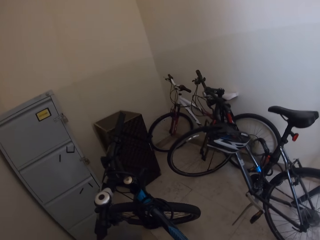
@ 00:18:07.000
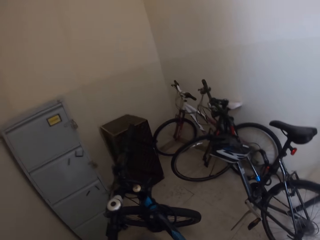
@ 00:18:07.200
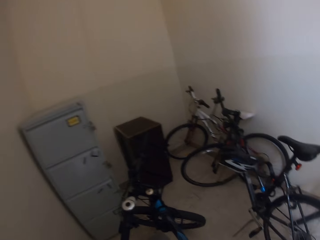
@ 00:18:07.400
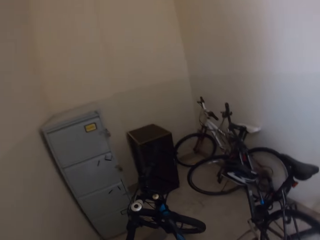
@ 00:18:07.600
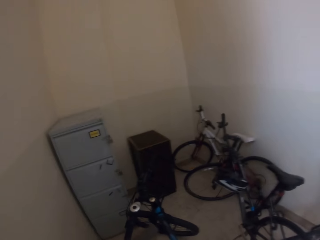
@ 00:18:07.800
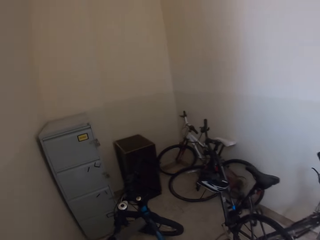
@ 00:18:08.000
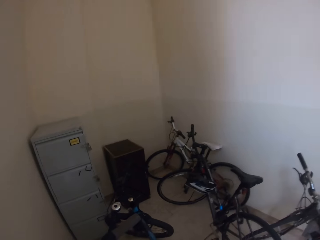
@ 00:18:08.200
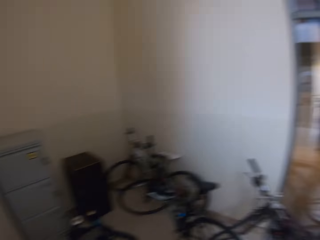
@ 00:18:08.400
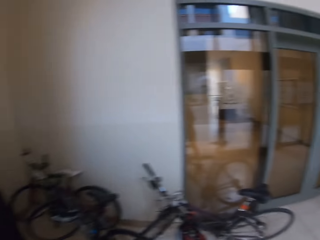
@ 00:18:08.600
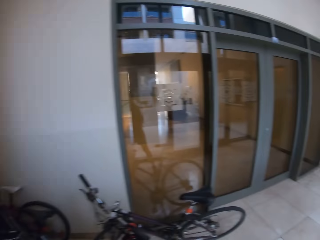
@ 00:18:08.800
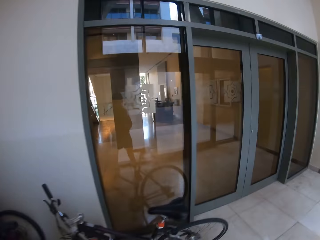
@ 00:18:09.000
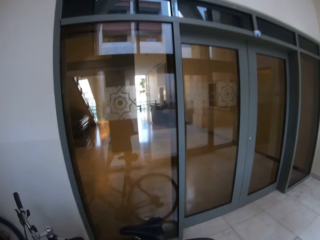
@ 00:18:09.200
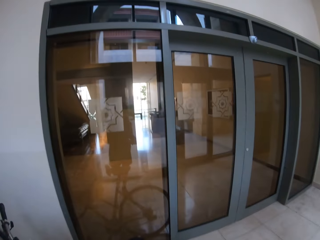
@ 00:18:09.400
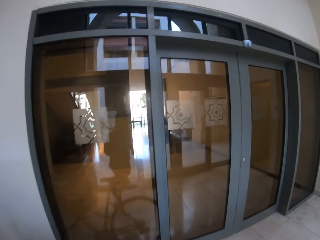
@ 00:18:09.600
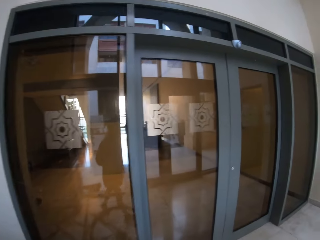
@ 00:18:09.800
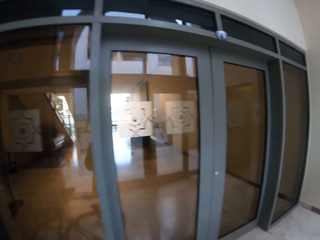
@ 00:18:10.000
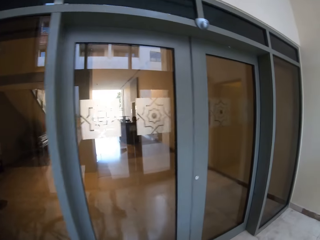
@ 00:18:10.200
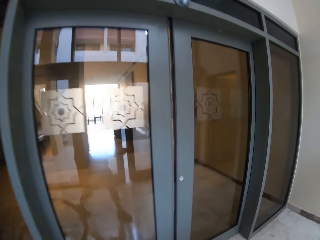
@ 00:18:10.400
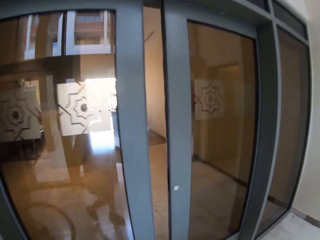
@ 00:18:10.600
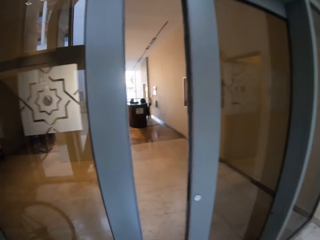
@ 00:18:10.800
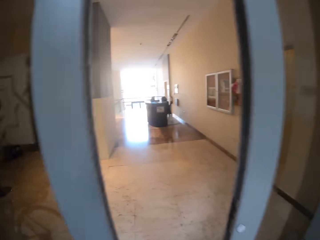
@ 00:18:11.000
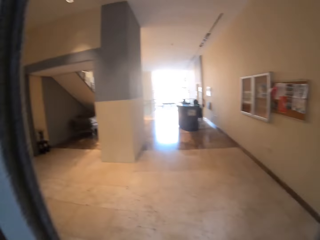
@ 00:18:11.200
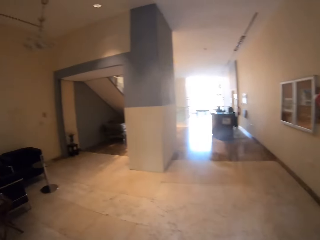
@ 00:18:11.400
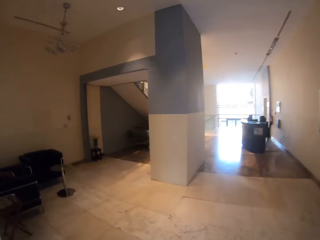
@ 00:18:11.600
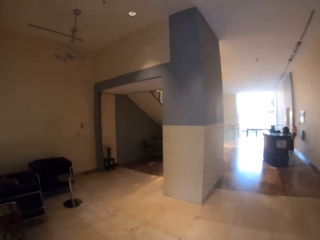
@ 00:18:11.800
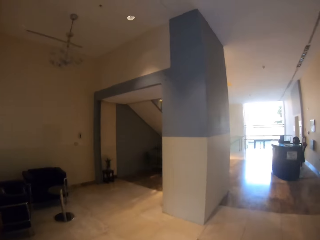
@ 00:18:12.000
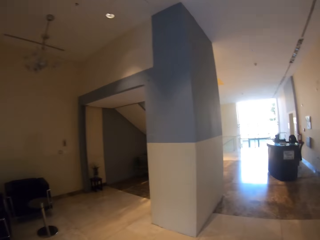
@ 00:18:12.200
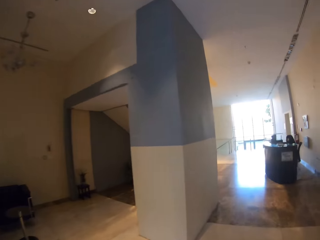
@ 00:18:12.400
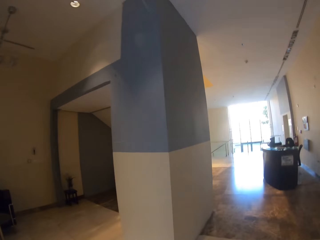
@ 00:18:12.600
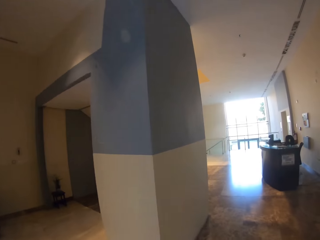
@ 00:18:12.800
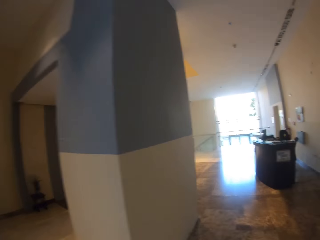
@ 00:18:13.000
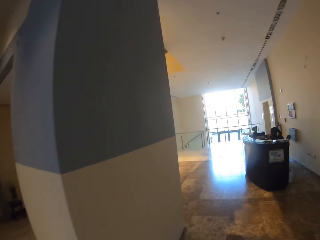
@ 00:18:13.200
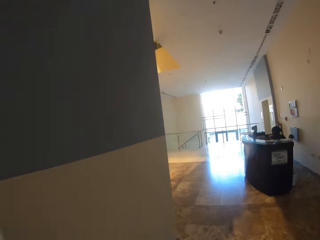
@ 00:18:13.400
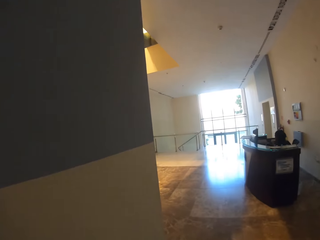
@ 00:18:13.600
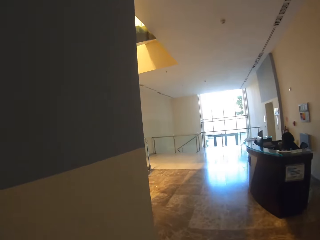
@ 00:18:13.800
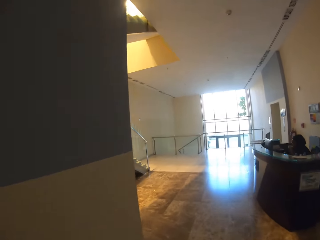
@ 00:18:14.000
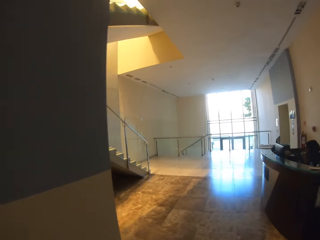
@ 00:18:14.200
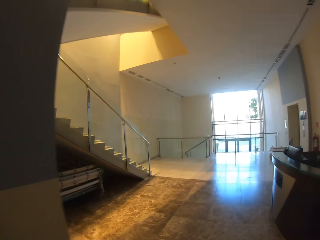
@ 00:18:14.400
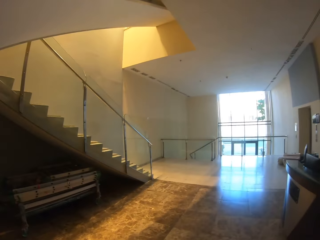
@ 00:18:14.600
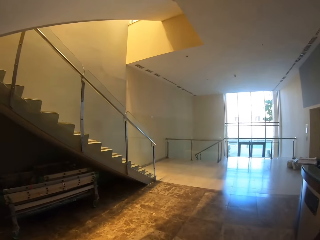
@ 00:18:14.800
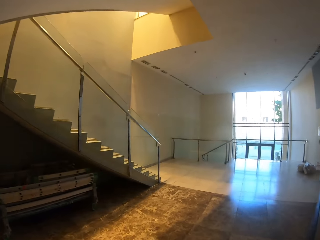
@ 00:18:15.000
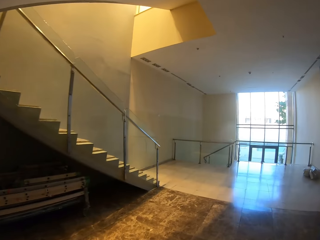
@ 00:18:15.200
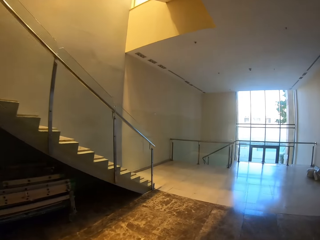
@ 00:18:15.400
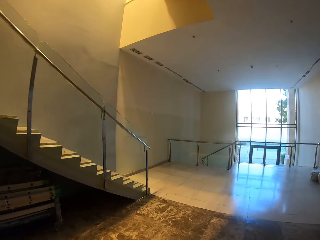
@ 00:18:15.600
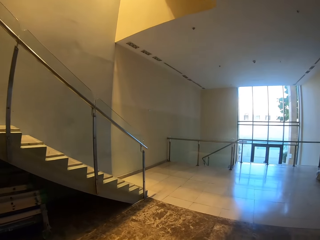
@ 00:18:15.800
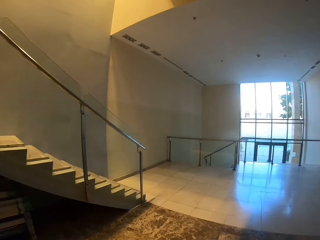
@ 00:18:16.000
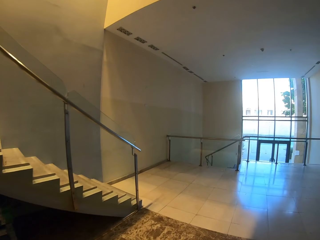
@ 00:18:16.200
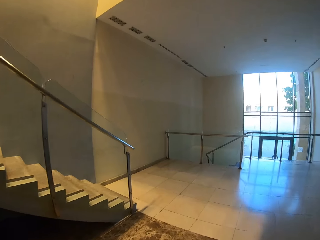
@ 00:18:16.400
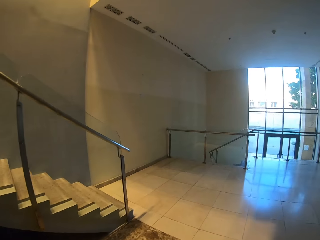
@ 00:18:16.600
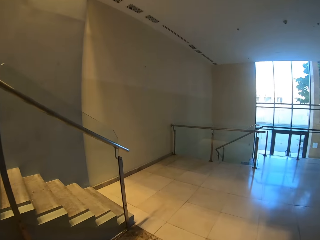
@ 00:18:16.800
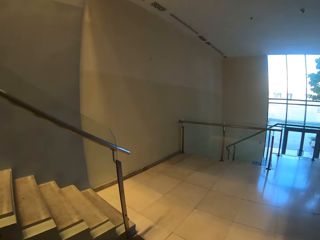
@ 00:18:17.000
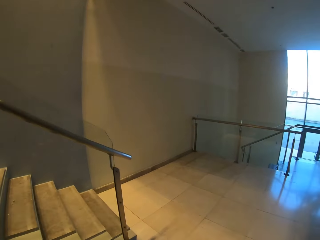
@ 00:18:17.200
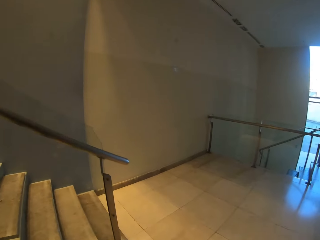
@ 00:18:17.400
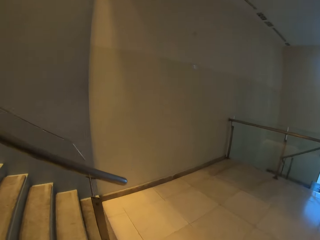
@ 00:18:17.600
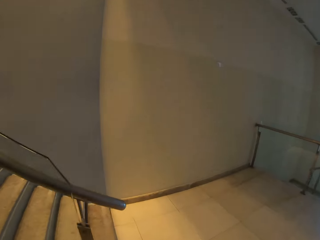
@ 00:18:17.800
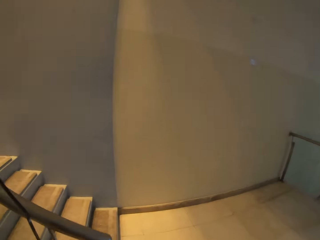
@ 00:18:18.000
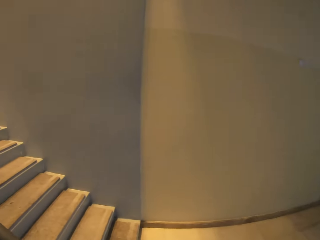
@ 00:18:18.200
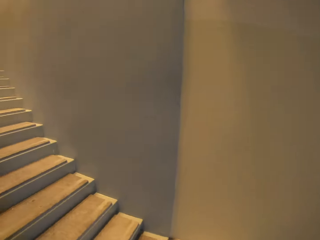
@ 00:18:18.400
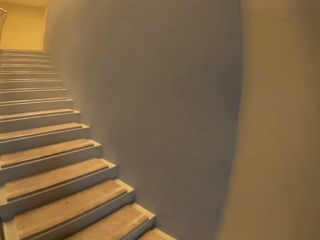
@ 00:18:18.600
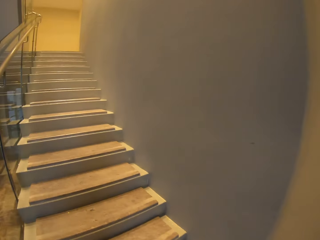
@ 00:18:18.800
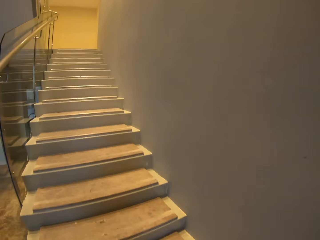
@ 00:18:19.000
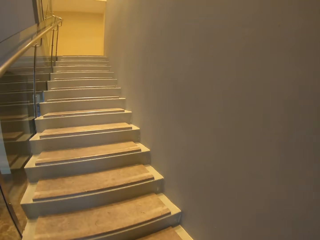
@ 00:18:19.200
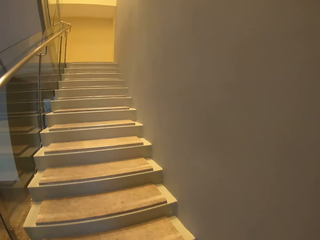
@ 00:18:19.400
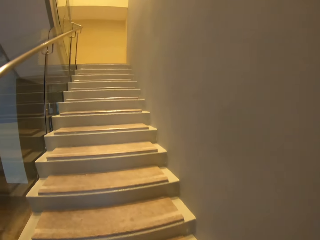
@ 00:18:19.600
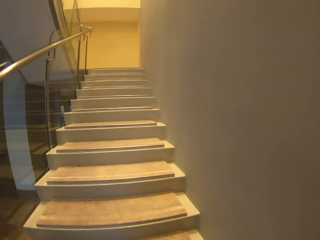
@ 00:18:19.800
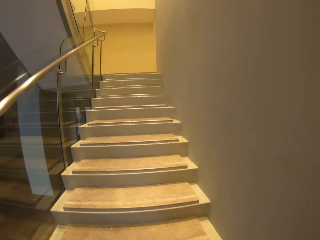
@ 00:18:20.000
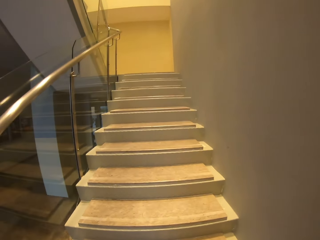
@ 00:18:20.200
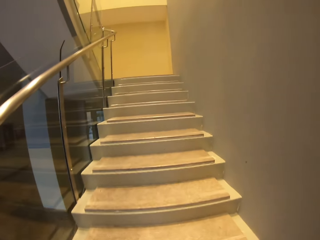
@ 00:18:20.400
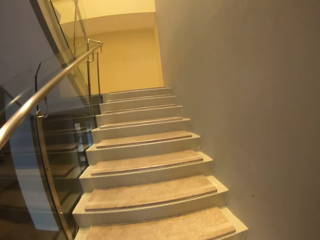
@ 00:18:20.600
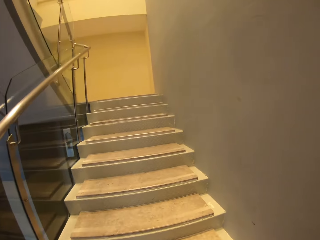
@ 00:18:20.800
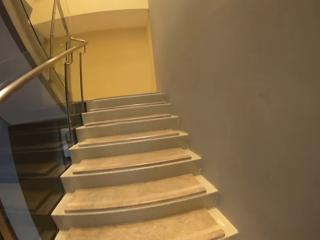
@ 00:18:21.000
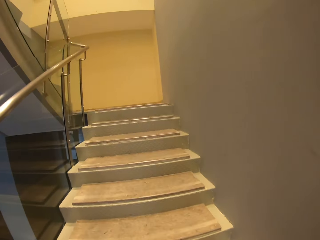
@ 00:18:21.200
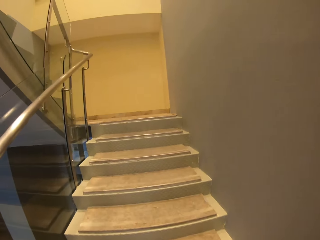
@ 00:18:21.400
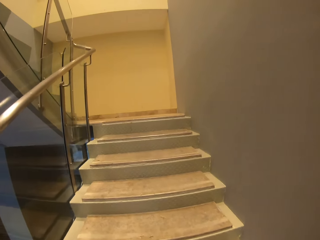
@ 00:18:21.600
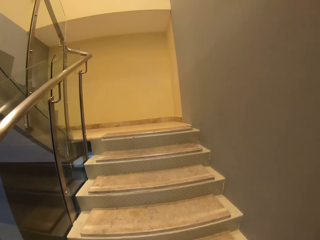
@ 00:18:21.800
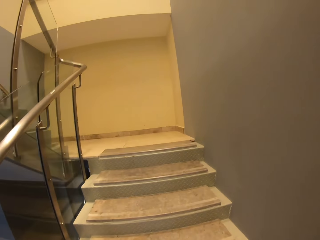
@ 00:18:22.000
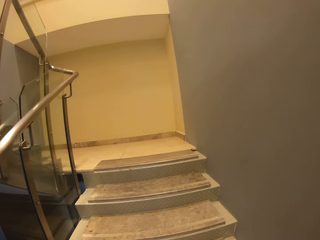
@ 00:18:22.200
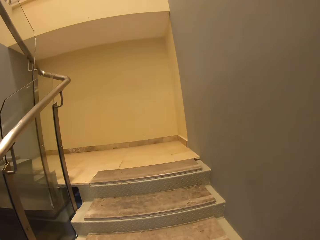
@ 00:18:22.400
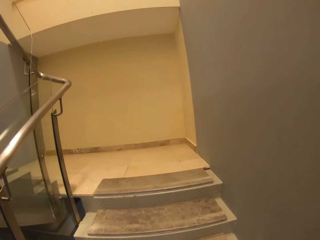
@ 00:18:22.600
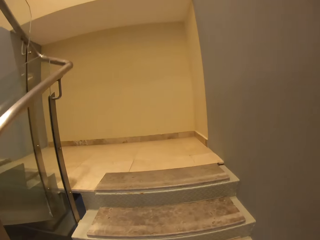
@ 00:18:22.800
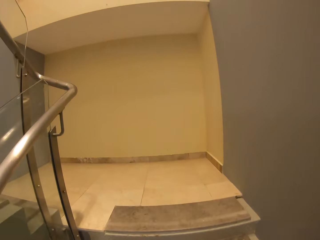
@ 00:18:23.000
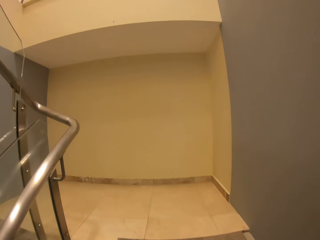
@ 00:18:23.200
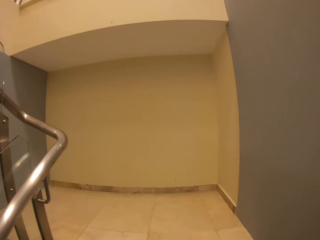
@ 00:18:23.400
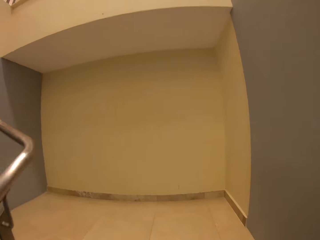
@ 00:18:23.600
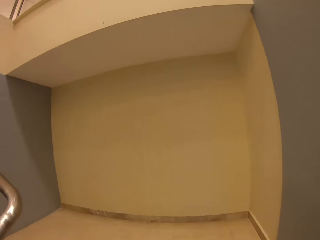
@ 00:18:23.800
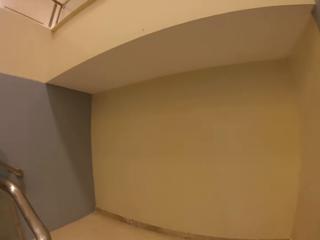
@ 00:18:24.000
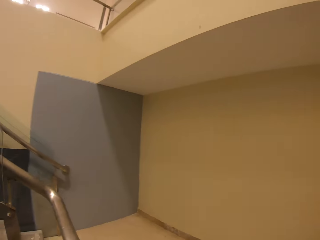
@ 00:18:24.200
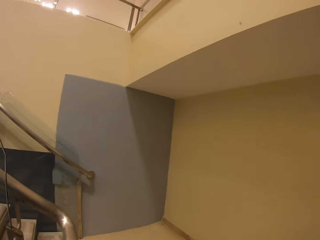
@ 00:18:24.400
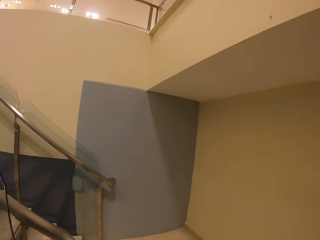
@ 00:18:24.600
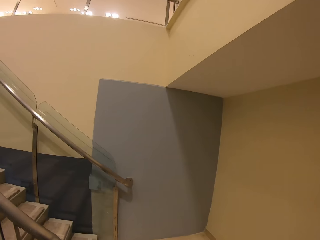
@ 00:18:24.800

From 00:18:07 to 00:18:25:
The camera wearer enters into the door. They walk. They walk up the stairs.

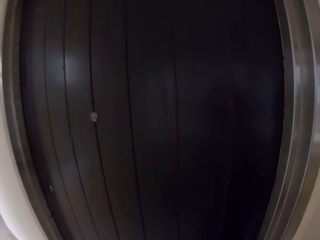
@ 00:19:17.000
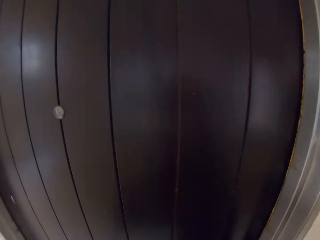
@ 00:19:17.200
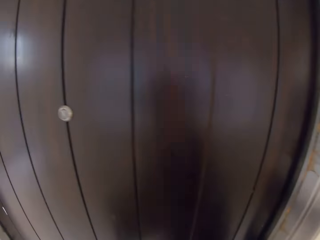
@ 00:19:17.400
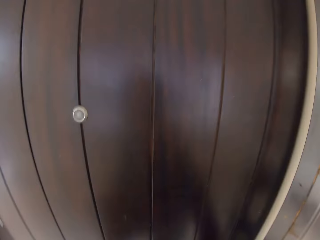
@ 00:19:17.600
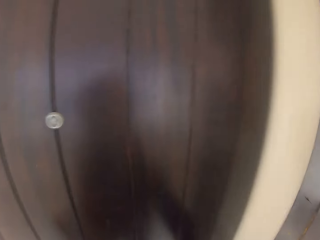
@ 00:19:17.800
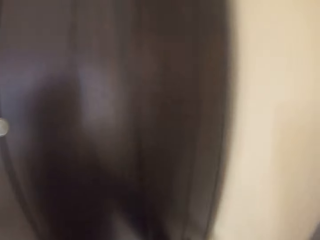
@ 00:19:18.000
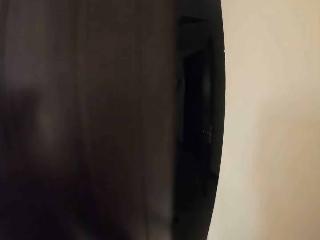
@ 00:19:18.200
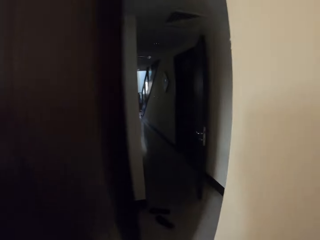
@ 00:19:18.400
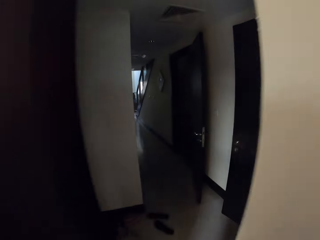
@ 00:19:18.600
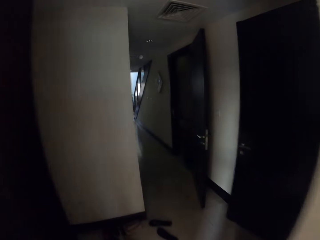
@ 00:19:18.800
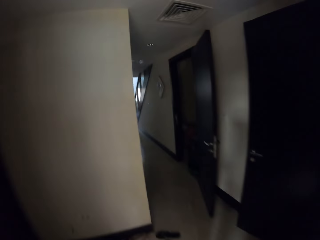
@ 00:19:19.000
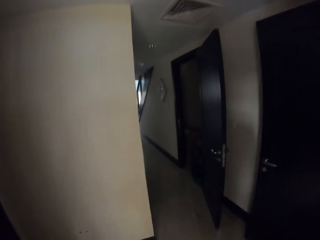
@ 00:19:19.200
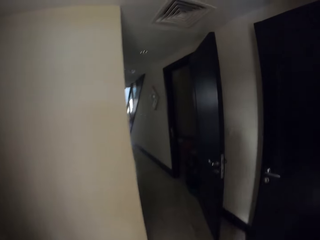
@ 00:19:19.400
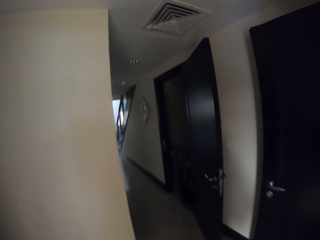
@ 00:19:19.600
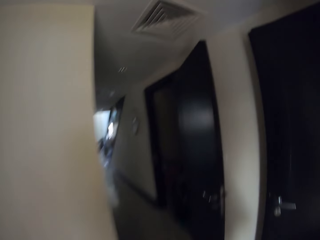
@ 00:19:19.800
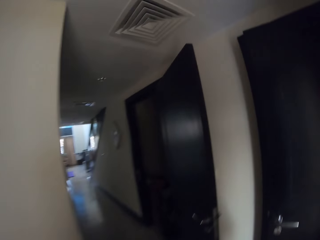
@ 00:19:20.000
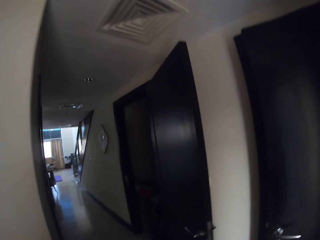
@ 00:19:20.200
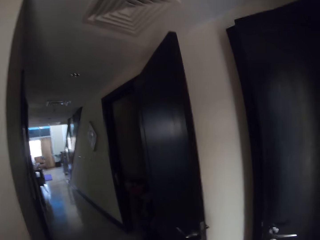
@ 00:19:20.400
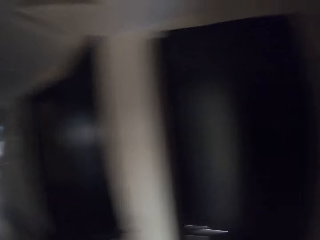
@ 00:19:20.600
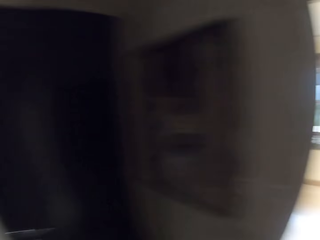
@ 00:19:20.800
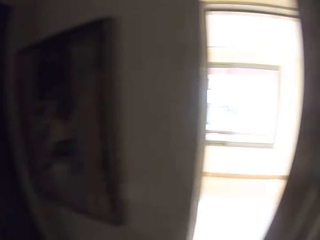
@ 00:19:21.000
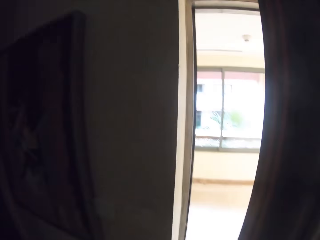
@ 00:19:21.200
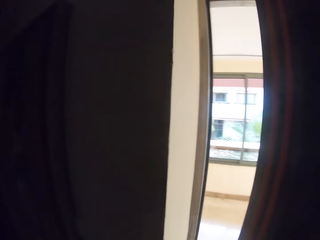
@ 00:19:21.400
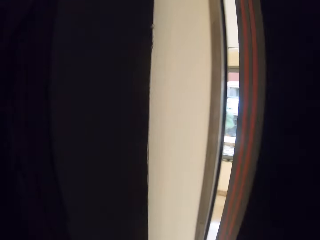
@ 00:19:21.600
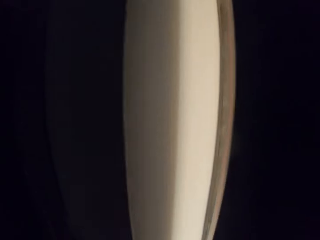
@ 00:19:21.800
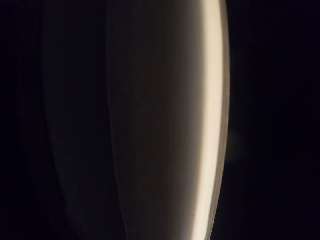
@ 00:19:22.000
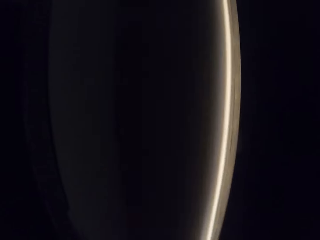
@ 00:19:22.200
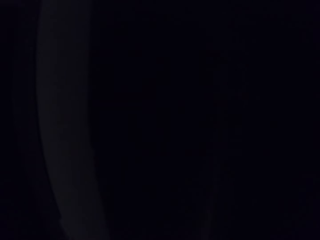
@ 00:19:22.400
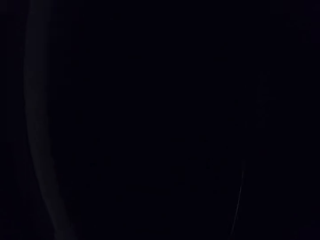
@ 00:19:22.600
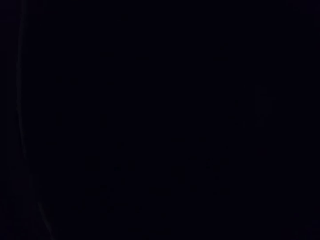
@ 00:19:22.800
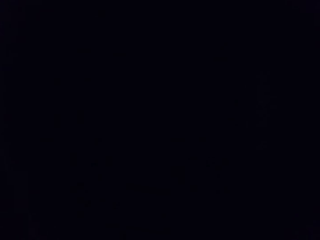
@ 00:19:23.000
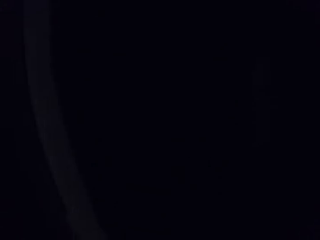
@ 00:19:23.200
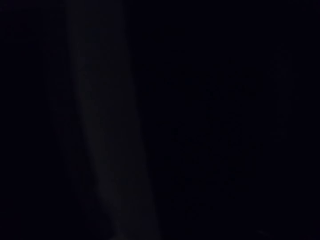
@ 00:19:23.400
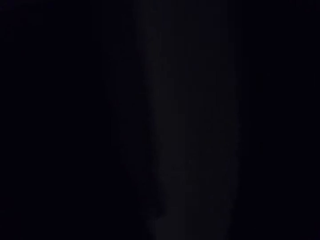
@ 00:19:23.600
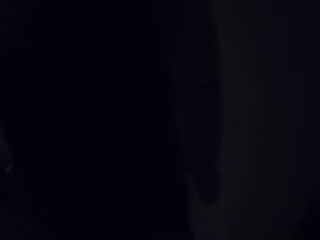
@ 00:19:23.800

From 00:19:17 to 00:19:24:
The camera wearer opens a door. They walk inside. They stand.
